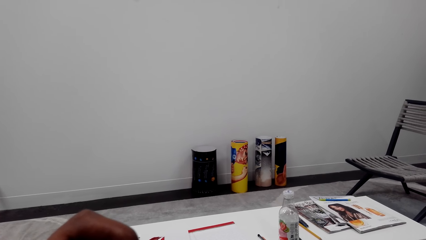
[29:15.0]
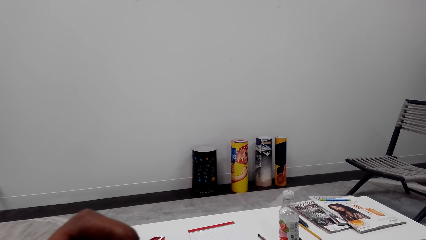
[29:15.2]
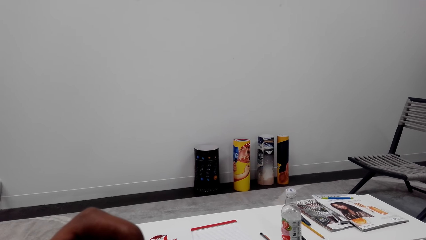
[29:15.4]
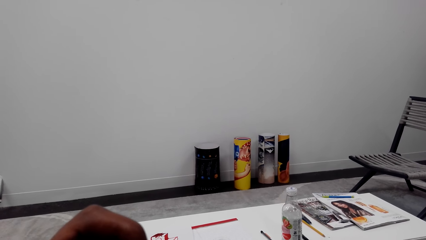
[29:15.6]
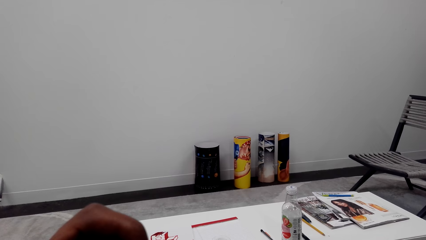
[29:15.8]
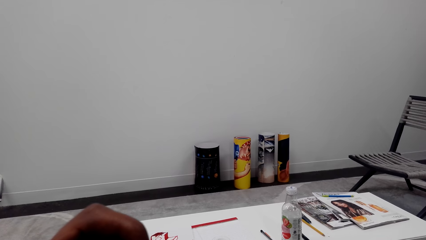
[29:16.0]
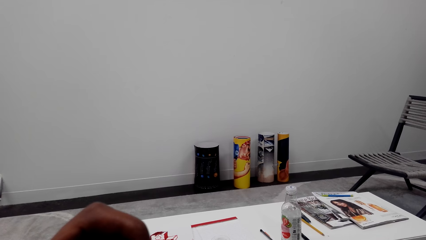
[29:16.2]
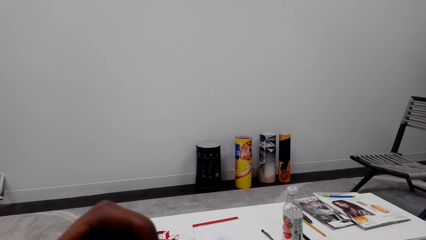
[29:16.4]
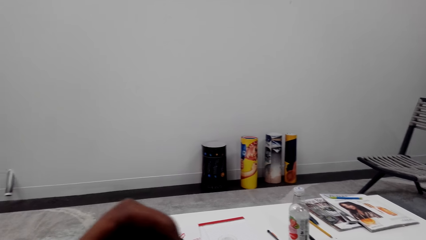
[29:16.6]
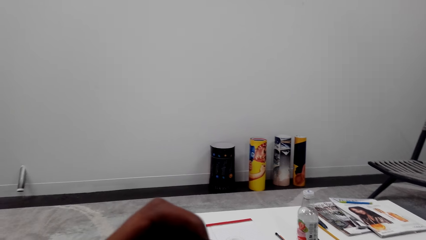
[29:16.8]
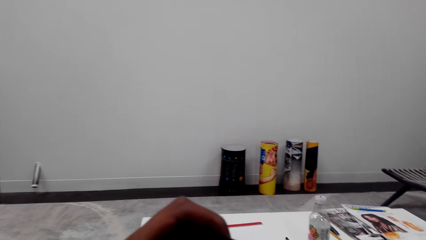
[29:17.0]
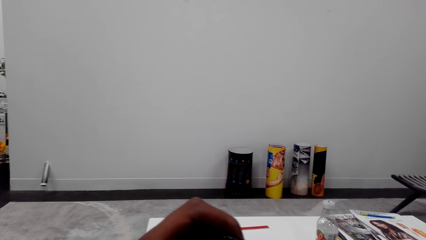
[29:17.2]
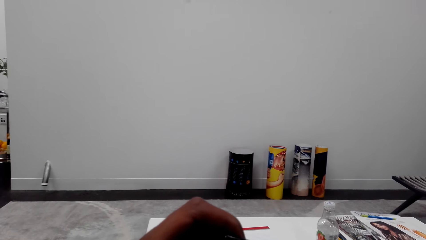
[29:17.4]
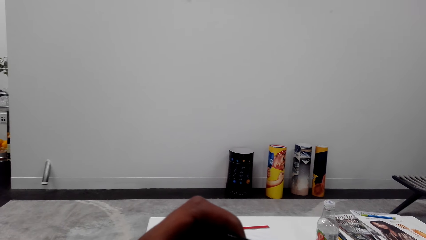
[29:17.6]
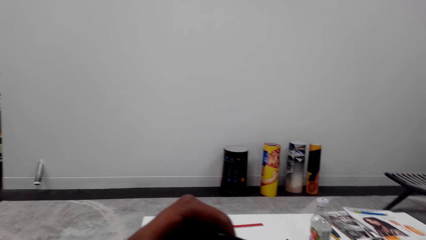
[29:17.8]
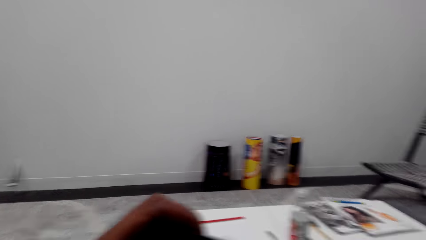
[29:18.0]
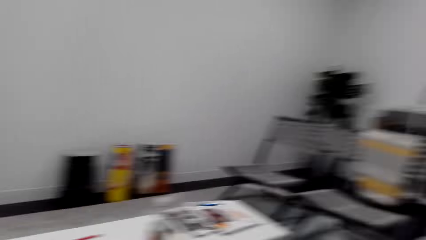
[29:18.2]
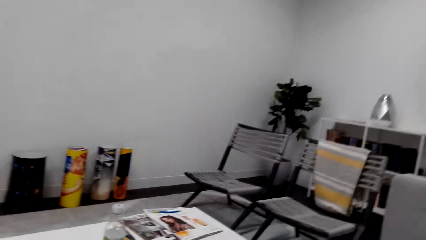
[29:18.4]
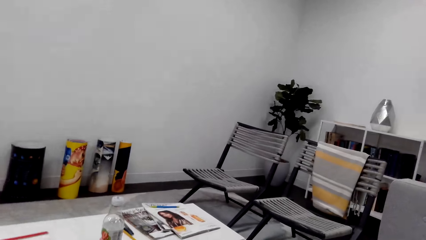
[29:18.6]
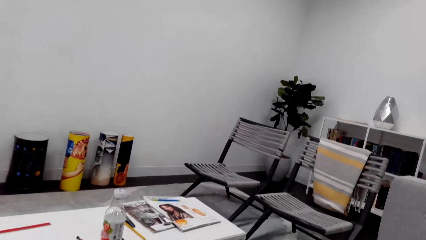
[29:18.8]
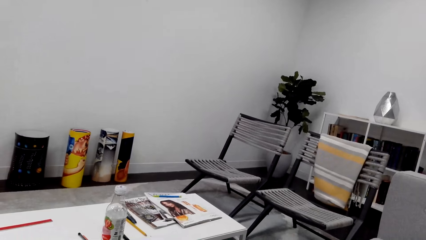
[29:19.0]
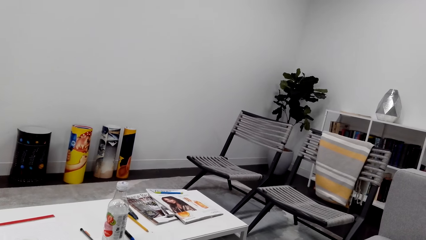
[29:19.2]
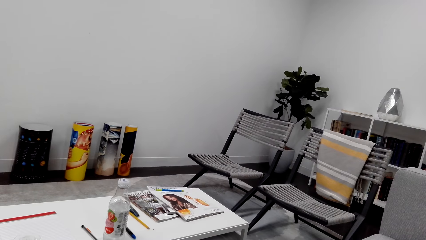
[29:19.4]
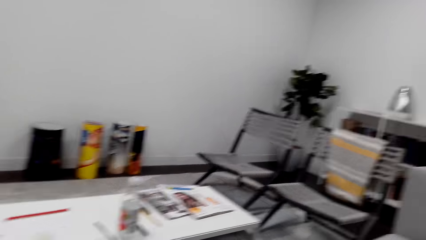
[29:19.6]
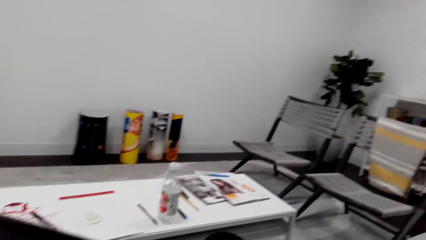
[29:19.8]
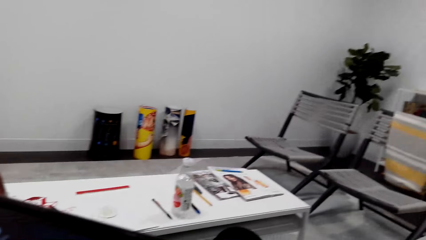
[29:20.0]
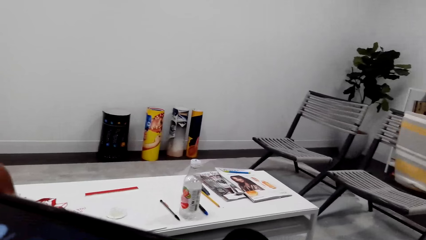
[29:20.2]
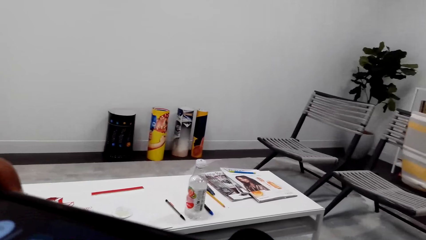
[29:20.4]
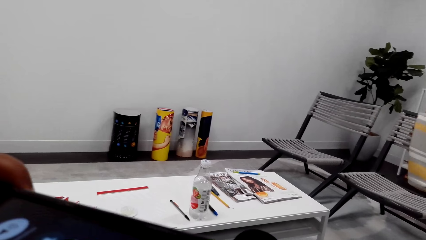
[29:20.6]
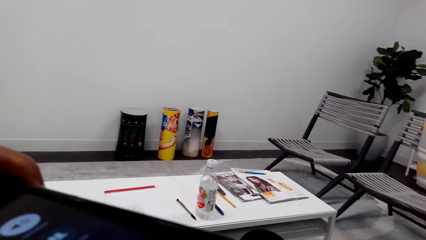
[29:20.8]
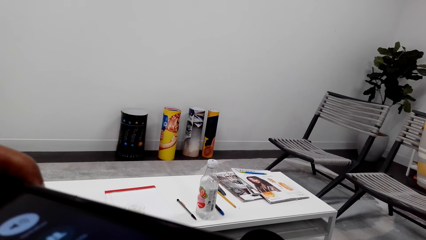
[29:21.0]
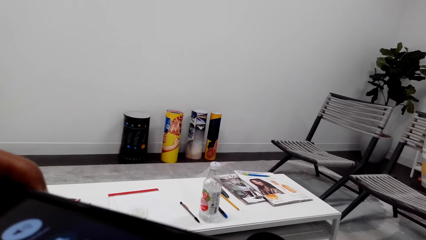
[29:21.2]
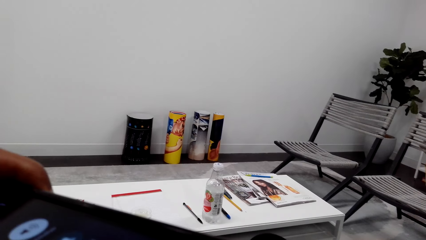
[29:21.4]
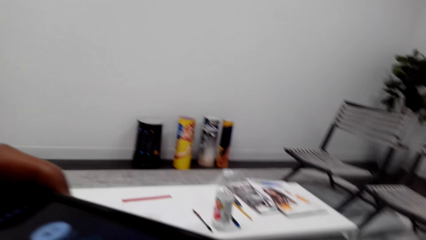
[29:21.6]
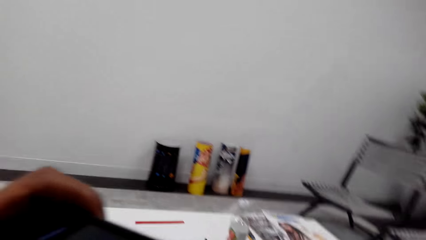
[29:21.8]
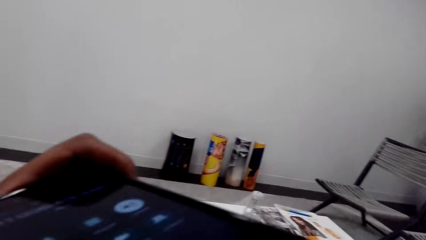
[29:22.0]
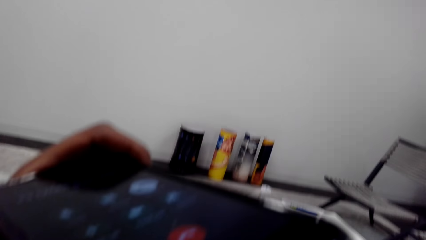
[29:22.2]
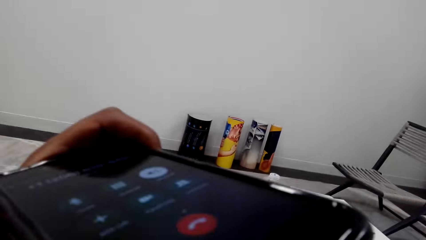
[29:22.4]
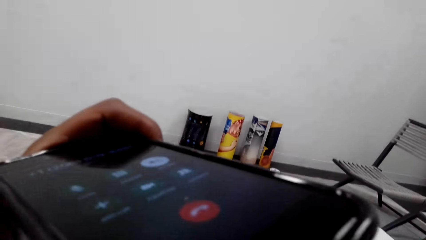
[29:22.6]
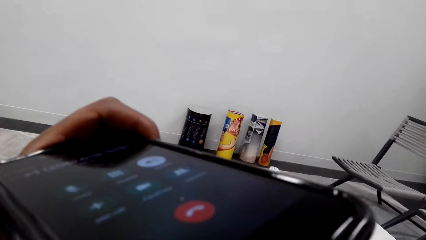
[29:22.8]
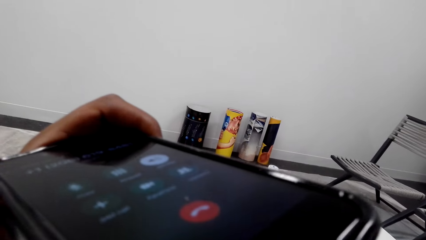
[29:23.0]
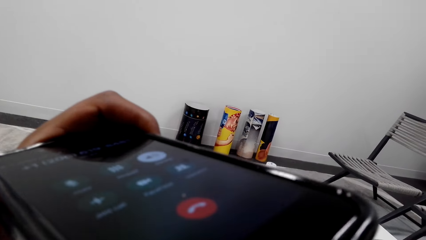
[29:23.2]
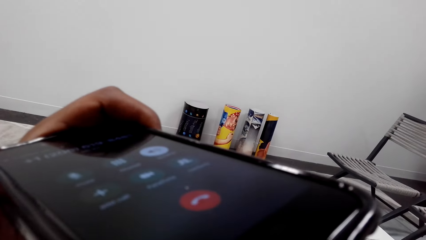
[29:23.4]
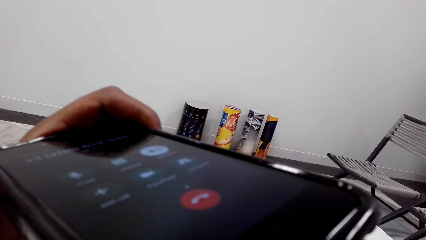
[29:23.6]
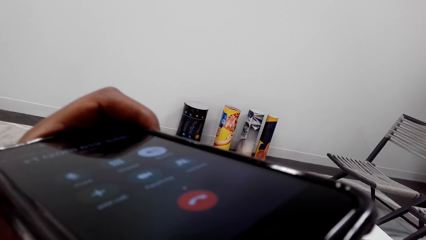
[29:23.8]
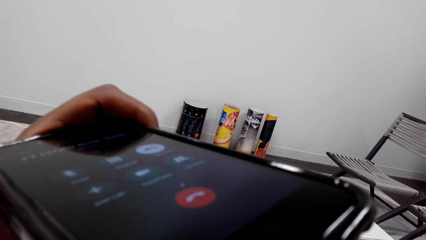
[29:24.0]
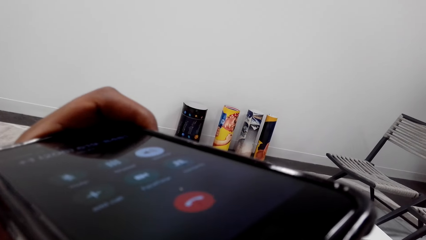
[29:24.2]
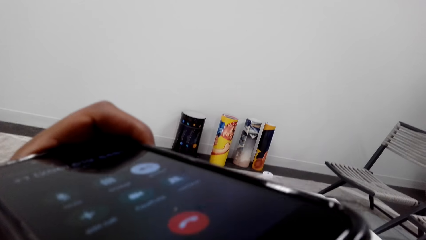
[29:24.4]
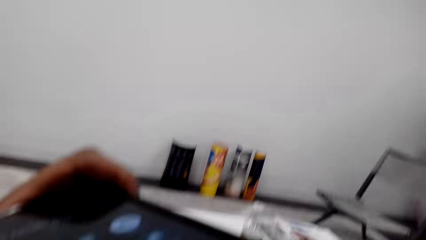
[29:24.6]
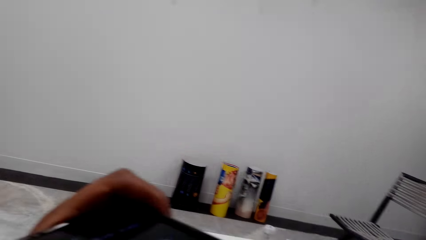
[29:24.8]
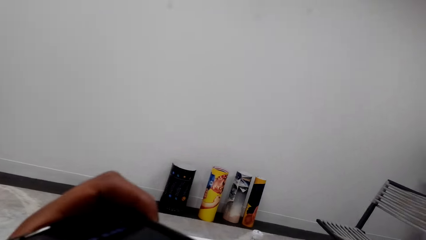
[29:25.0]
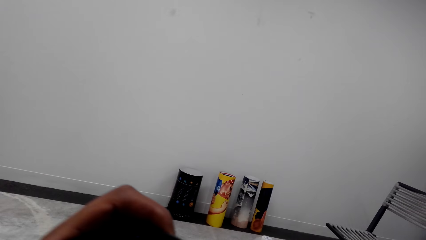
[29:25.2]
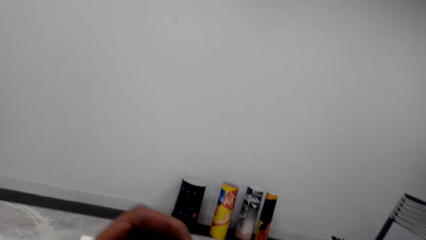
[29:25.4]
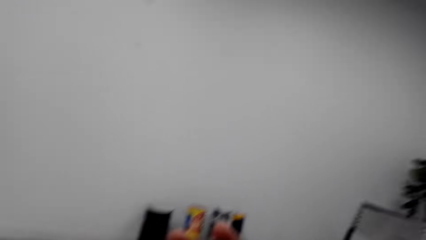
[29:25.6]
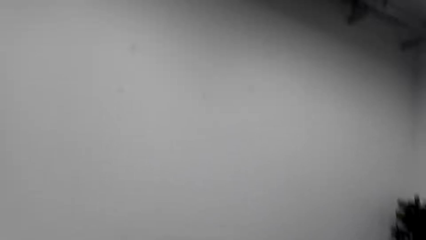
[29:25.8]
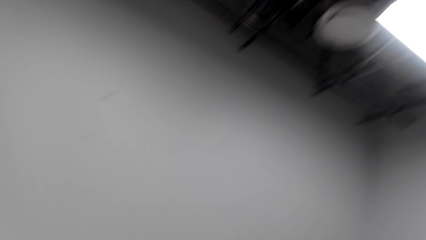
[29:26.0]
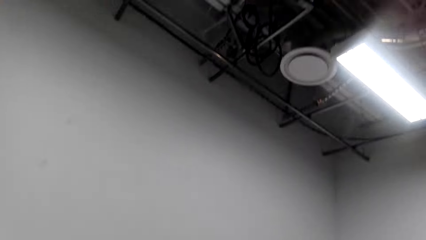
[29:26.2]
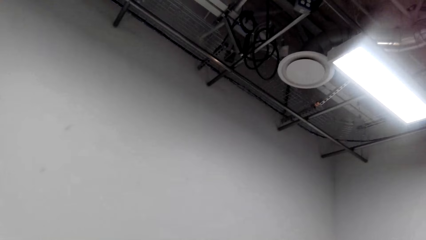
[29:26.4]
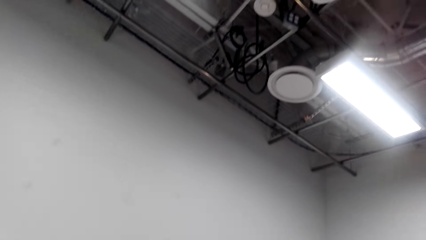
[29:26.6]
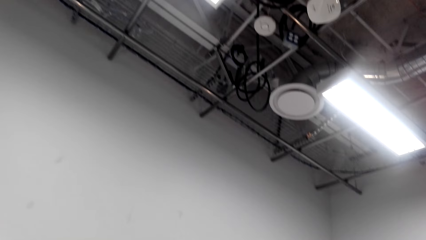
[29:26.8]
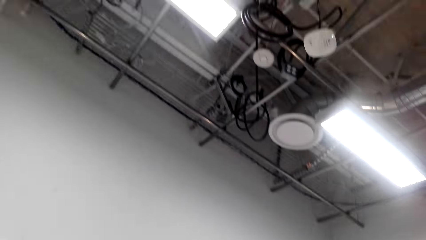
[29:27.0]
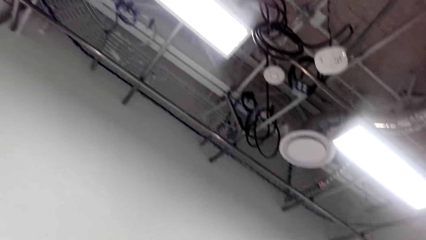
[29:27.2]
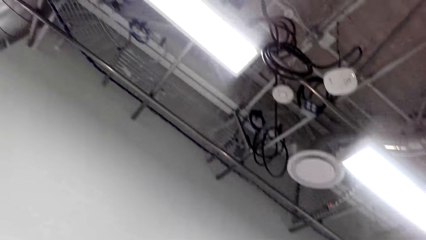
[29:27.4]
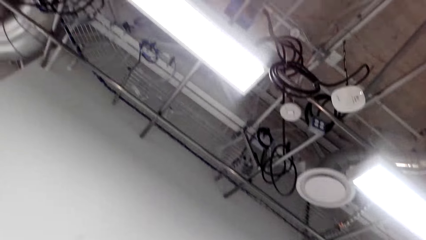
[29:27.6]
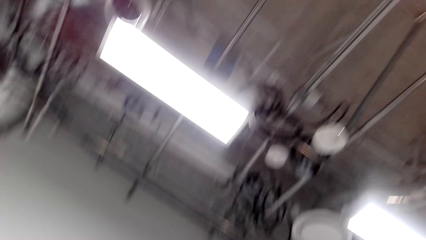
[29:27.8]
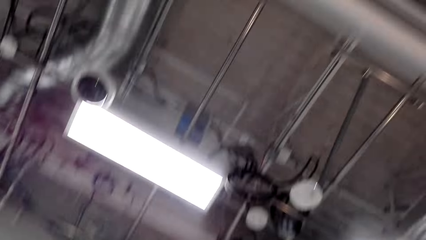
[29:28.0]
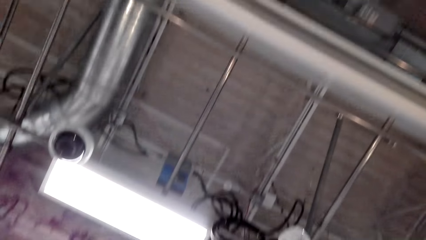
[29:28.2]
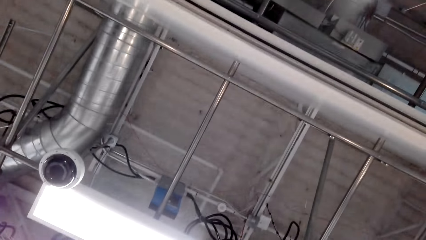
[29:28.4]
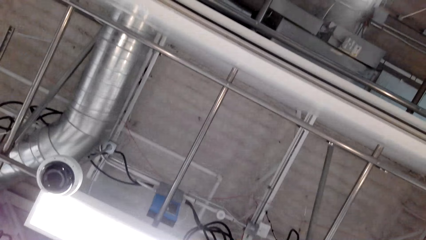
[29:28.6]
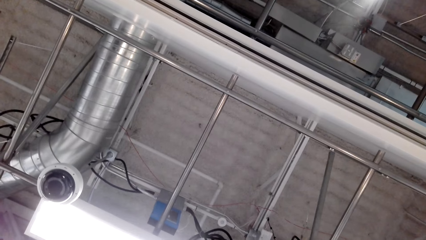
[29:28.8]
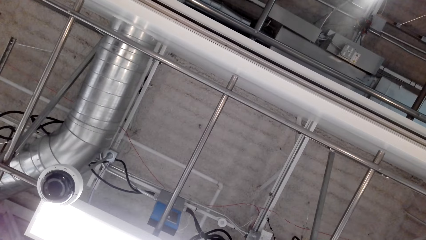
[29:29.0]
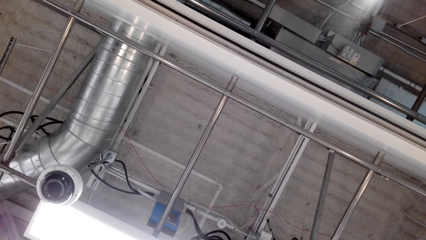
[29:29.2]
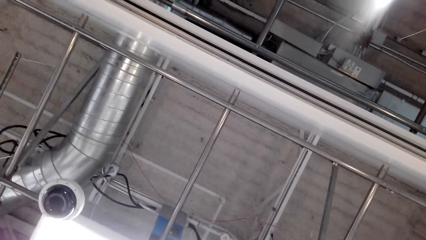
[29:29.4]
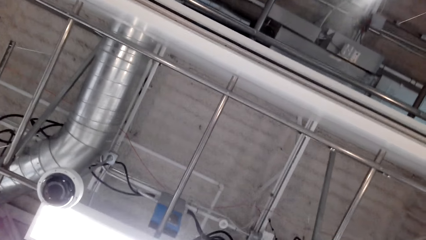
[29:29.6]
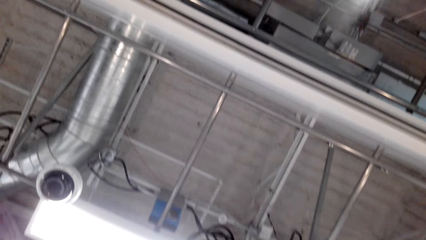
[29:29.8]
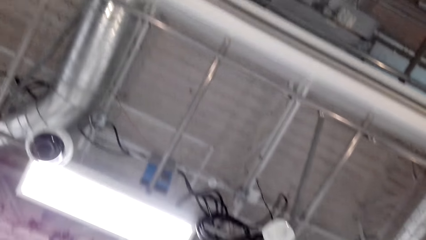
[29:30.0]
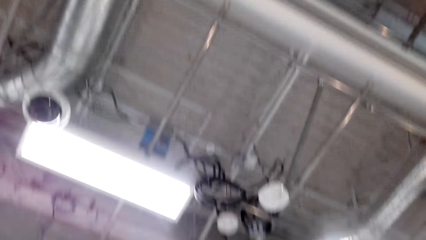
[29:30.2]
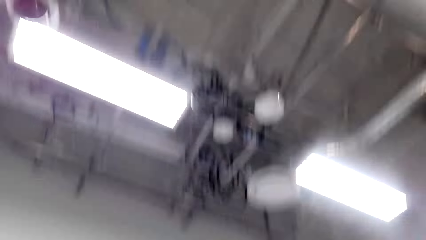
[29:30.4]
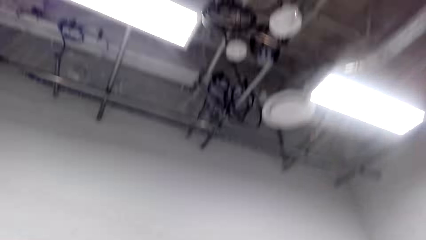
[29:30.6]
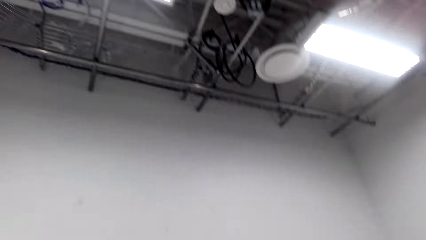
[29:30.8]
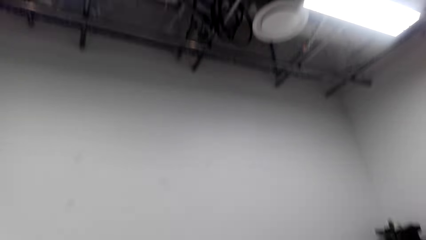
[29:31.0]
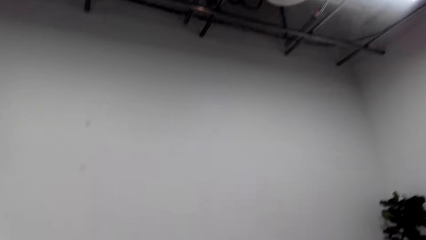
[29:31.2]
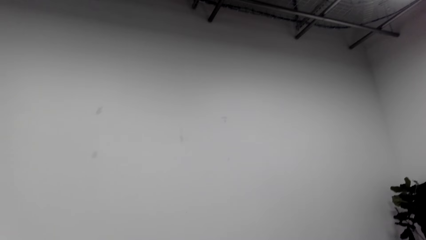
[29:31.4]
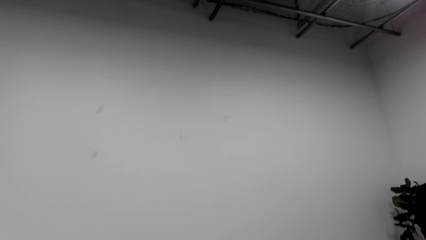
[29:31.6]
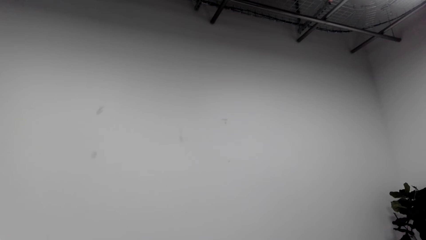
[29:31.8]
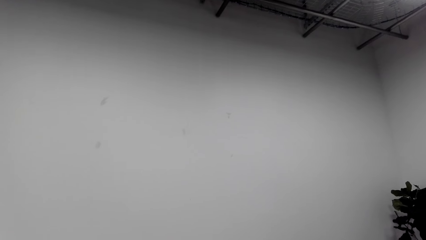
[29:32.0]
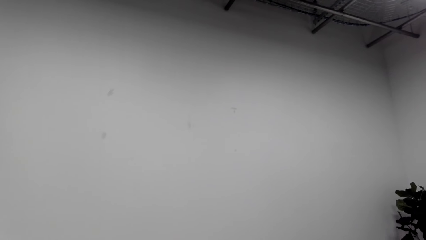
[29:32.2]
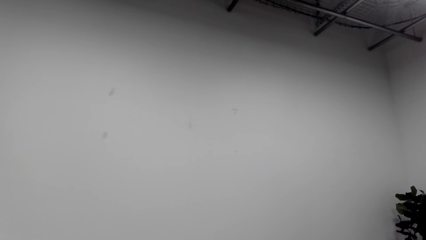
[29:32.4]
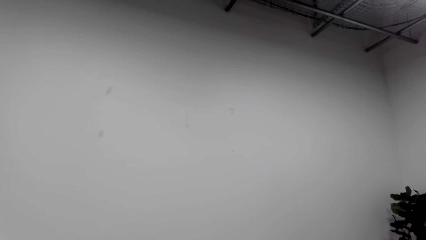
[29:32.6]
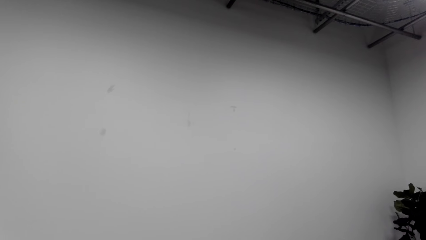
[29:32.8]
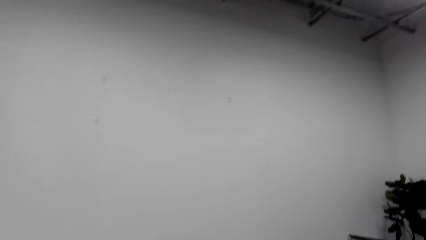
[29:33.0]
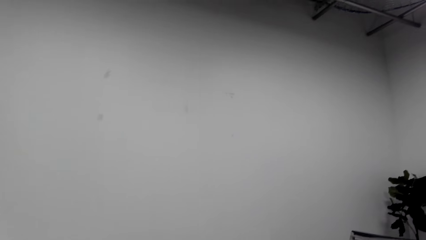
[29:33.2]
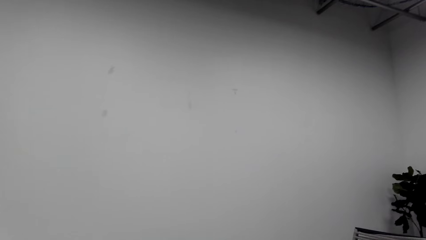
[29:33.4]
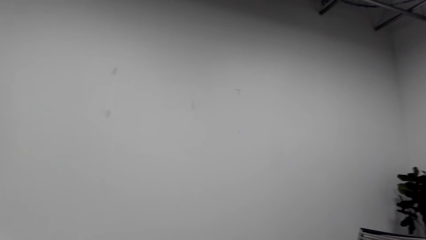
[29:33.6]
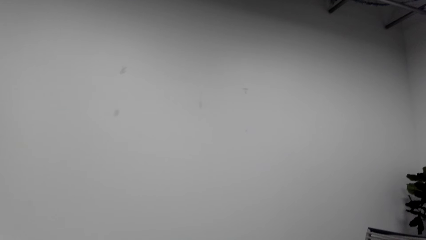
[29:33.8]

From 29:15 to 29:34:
The camera wearer looks at the phone. They look around. They look at the roof. They look around.
